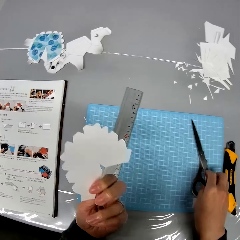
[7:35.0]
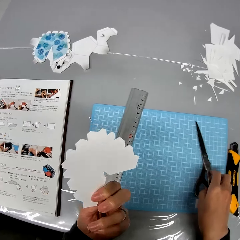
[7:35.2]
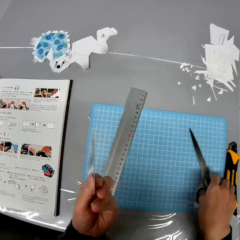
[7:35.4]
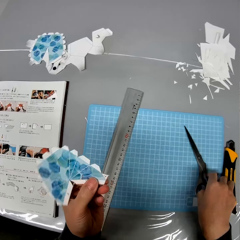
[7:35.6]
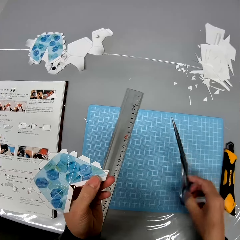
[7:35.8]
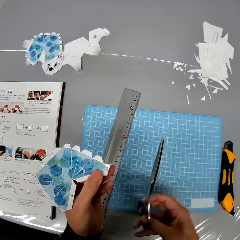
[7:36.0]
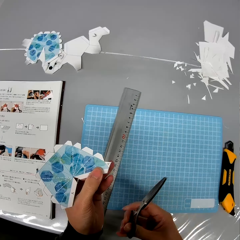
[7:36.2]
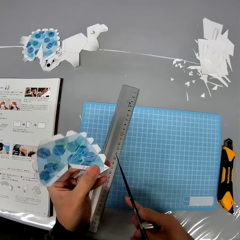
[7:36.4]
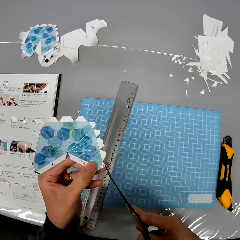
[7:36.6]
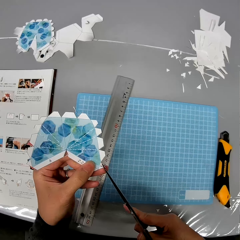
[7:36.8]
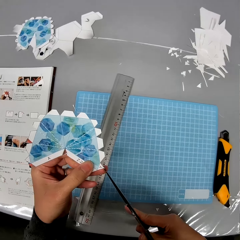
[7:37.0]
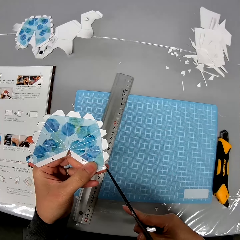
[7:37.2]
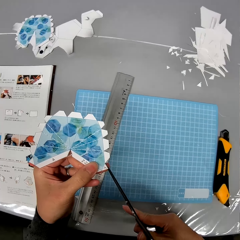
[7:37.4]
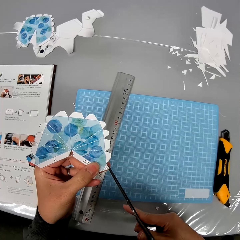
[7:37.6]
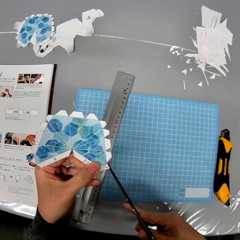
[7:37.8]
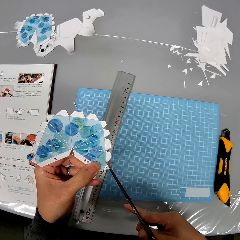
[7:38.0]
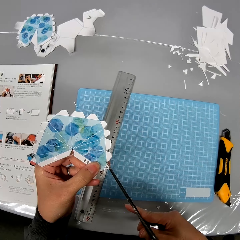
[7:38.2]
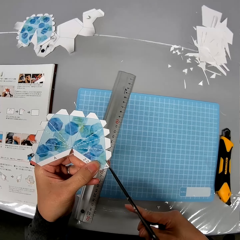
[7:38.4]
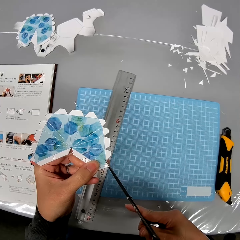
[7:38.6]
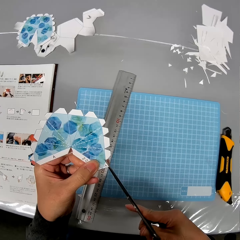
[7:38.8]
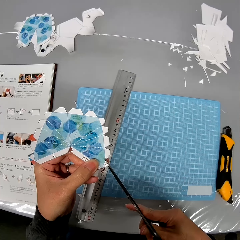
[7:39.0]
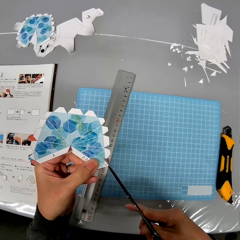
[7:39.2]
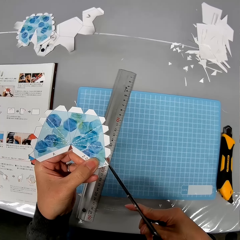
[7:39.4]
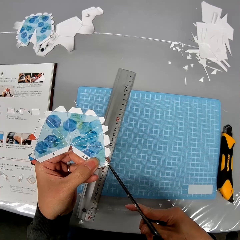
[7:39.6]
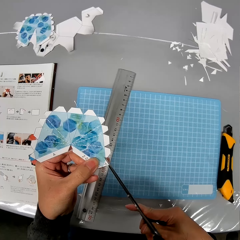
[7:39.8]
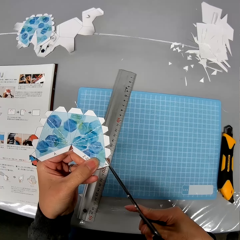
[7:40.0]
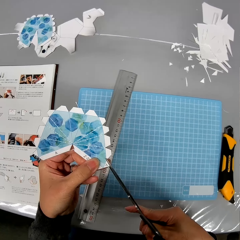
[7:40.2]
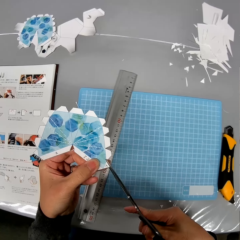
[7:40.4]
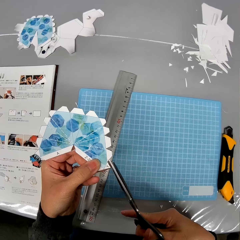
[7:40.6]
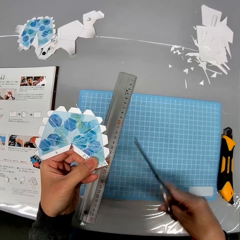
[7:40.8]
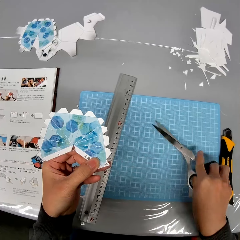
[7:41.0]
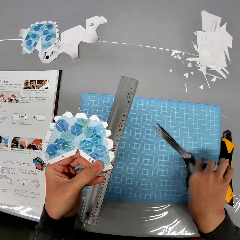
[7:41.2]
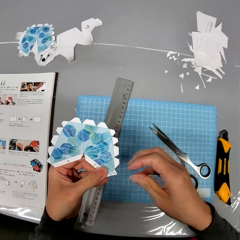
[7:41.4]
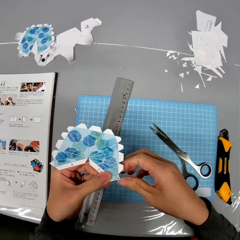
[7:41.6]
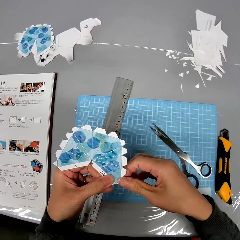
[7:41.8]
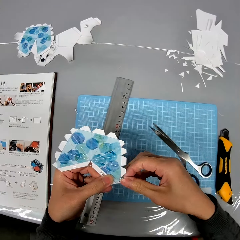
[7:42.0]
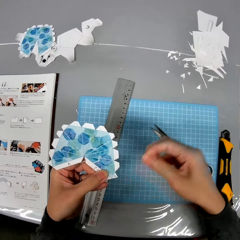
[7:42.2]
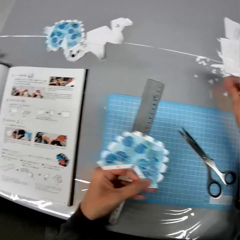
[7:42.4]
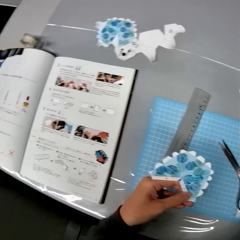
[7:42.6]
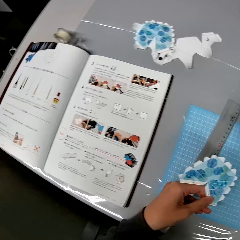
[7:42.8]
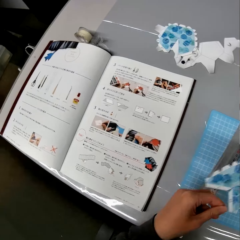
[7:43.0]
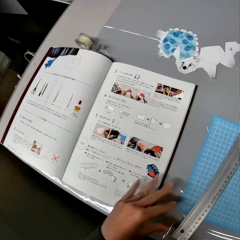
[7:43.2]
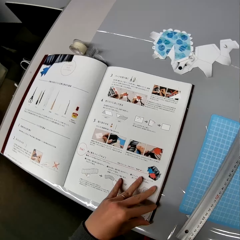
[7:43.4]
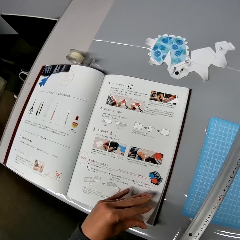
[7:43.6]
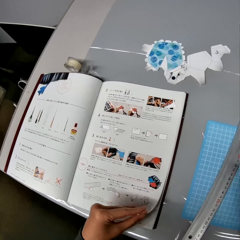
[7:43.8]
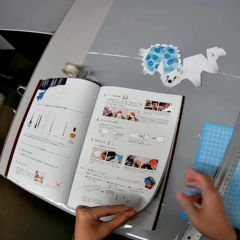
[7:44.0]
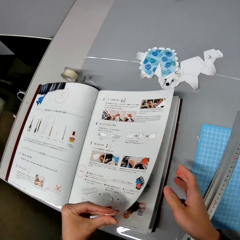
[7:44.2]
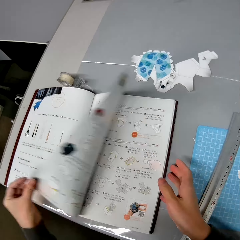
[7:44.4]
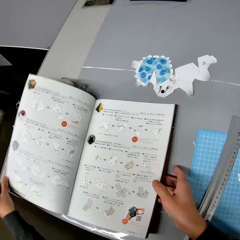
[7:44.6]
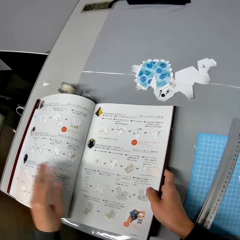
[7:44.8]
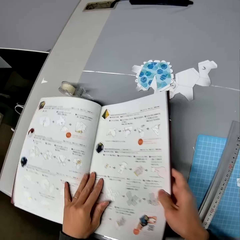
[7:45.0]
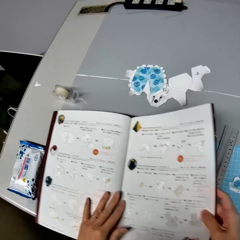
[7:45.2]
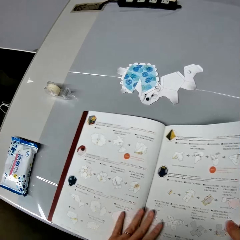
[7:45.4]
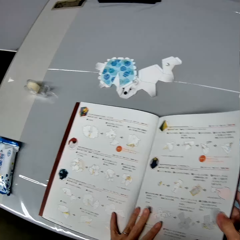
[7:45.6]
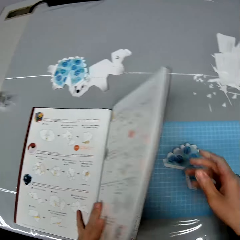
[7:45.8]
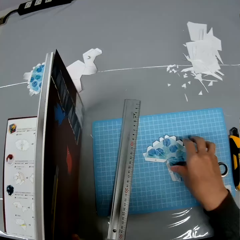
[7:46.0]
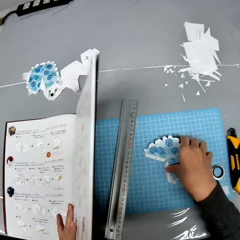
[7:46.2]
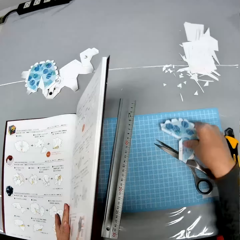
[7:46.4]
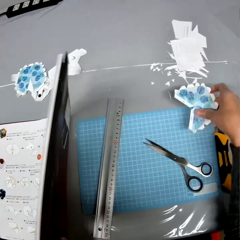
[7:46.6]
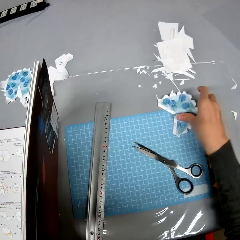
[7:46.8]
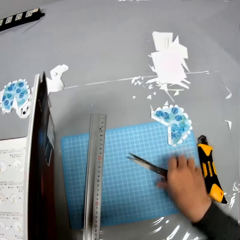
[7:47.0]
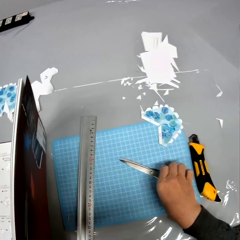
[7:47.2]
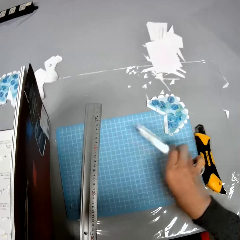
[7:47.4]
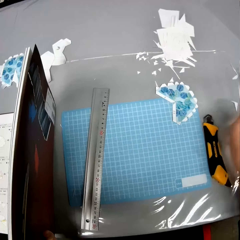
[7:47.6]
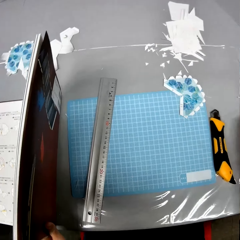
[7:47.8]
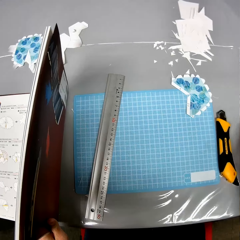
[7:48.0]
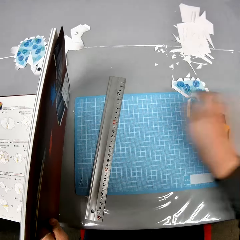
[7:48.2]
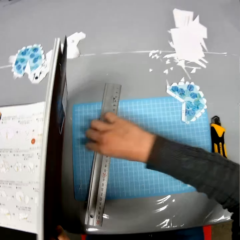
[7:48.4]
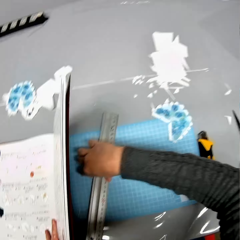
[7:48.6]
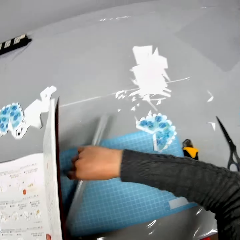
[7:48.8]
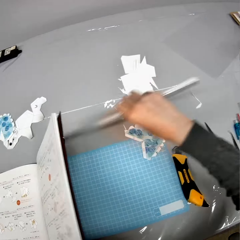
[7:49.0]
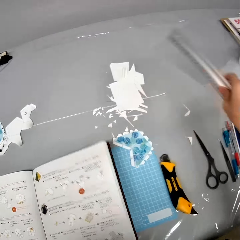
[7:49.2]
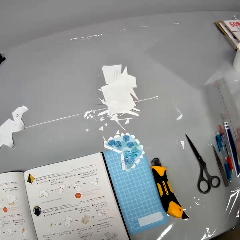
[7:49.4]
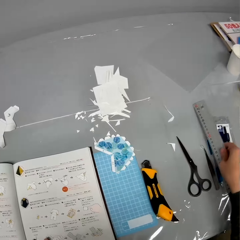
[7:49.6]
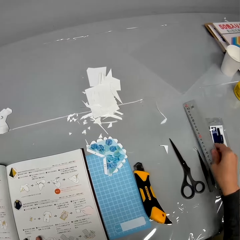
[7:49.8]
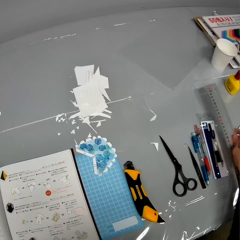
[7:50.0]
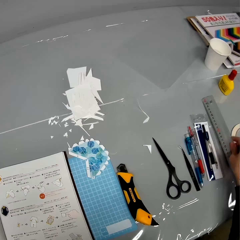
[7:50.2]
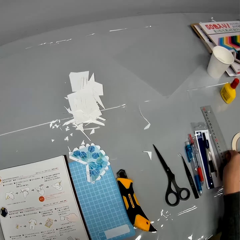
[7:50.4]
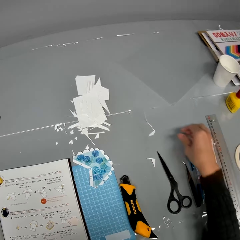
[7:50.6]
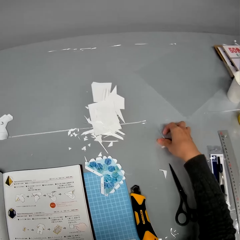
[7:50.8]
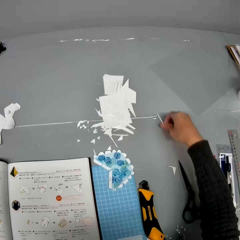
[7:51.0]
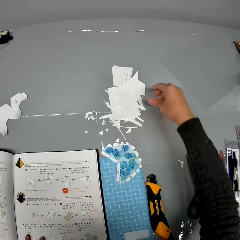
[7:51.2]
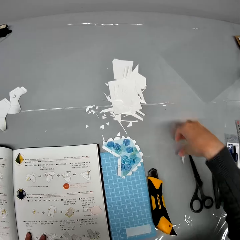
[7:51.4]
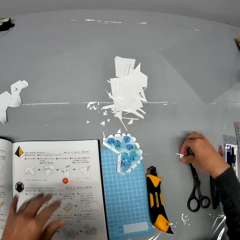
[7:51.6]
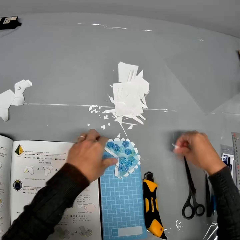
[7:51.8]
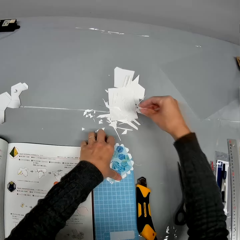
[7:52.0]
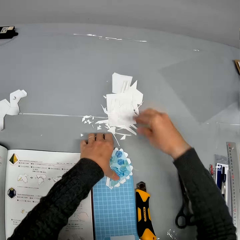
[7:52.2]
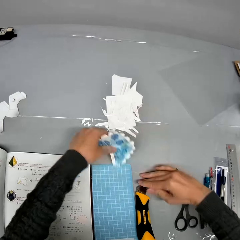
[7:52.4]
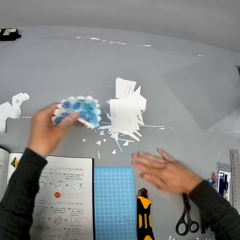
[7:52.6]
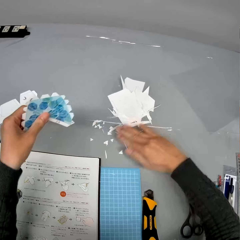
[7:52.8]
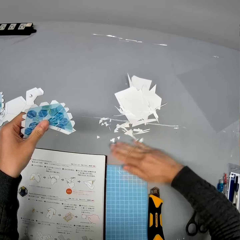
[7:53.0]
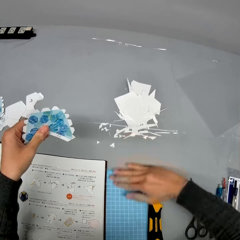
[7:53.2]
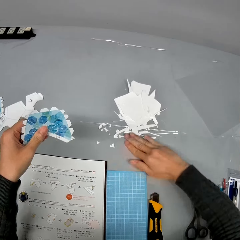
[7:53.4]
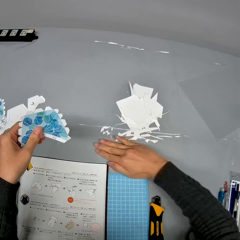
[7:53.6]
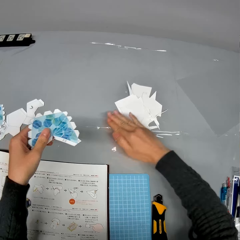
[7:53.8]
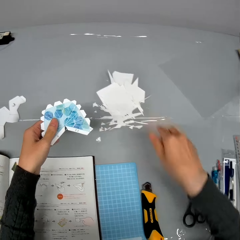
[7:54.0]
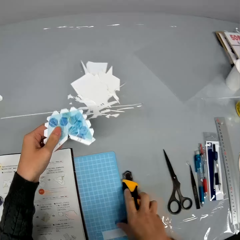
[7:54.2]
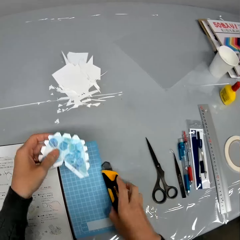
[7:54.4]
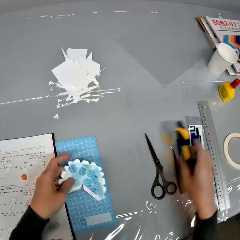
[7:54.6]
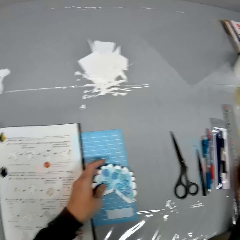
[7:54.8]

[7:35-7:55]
The camera wearer takes the scissors. He shapes the edge of the paper design with the scissors. He looks at the paper. He drops the scissors on the table. He detaches a tiny paper from the paper design and drops the tiny paper on the table. He opens a textbook on the table to the next page. He moves the textbook closer on the table. He moves the paper design on the table, moves the scissors on the table, and moves the ruler on the table. He packs the dirt on the table together with his hand. He picks pieces of paper. He picks up the paper design from the table. He holds the paper design. He wipes the table with his hand.

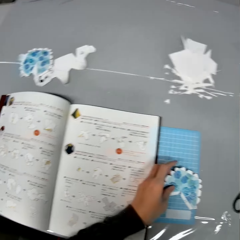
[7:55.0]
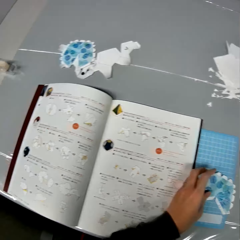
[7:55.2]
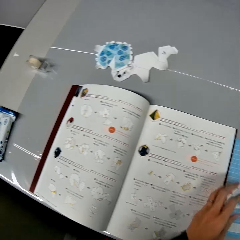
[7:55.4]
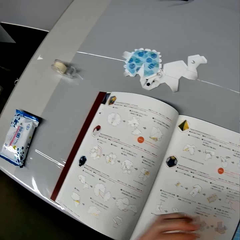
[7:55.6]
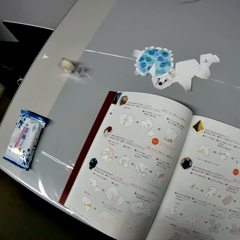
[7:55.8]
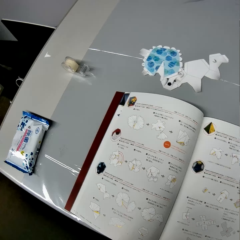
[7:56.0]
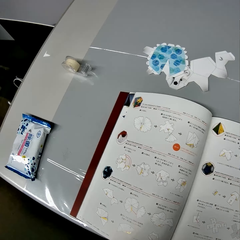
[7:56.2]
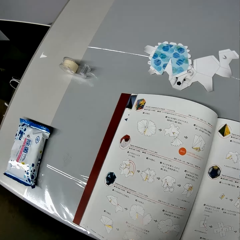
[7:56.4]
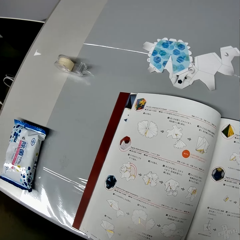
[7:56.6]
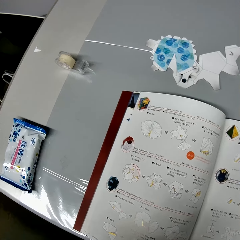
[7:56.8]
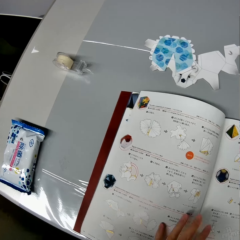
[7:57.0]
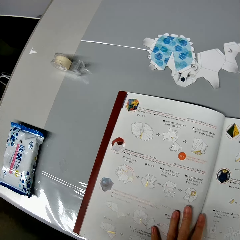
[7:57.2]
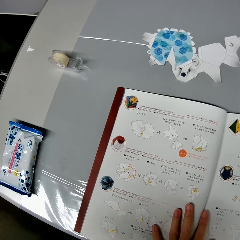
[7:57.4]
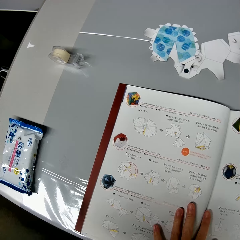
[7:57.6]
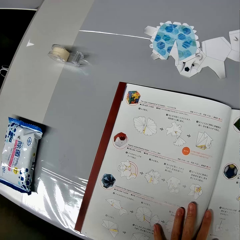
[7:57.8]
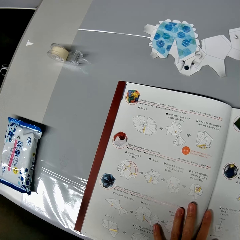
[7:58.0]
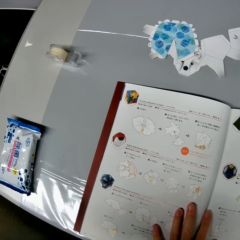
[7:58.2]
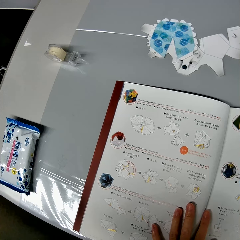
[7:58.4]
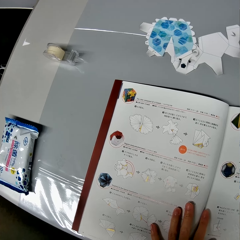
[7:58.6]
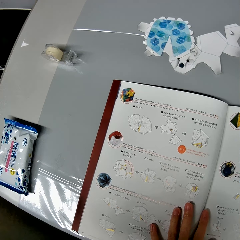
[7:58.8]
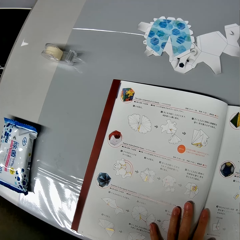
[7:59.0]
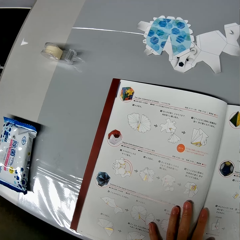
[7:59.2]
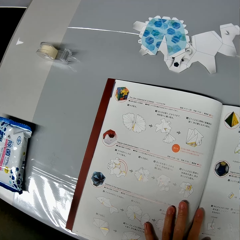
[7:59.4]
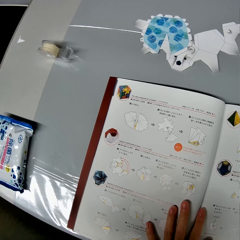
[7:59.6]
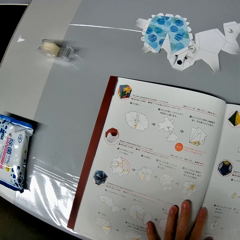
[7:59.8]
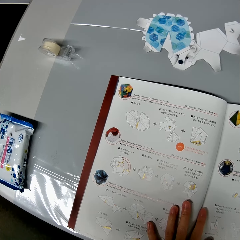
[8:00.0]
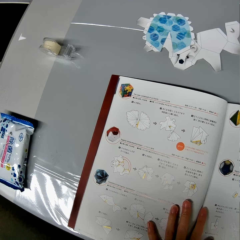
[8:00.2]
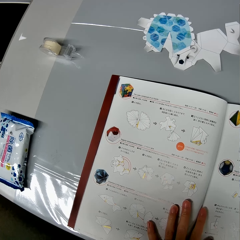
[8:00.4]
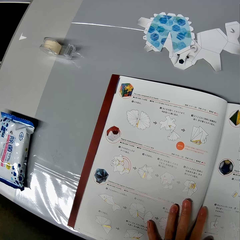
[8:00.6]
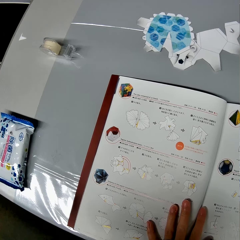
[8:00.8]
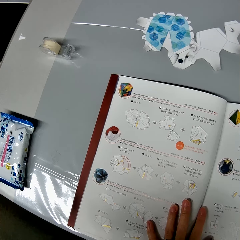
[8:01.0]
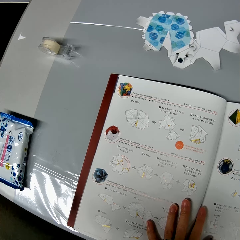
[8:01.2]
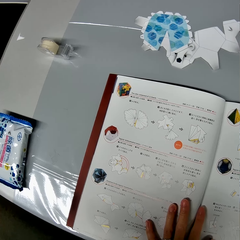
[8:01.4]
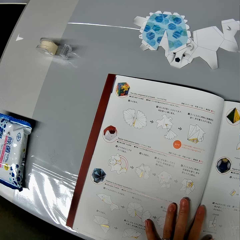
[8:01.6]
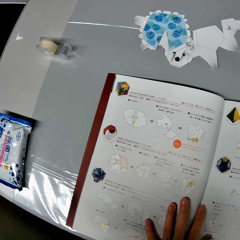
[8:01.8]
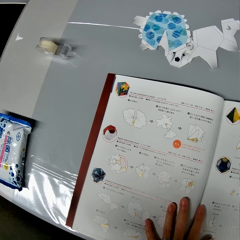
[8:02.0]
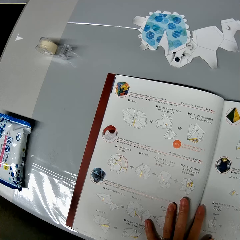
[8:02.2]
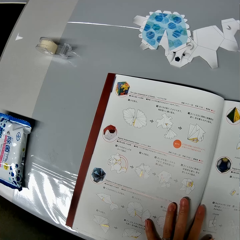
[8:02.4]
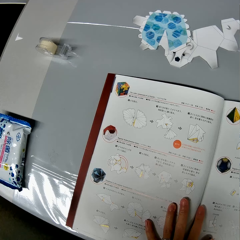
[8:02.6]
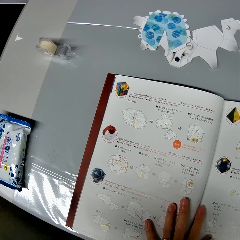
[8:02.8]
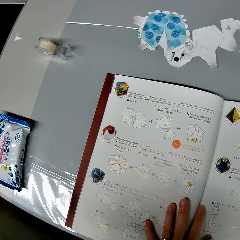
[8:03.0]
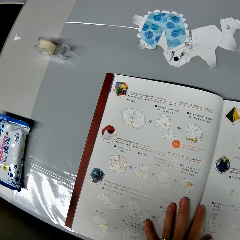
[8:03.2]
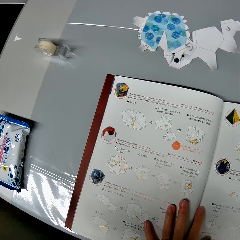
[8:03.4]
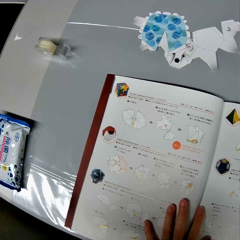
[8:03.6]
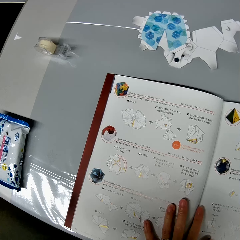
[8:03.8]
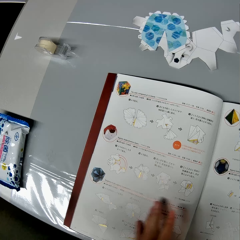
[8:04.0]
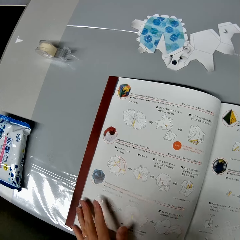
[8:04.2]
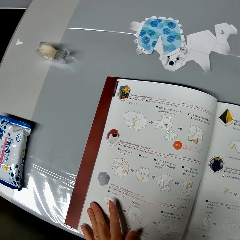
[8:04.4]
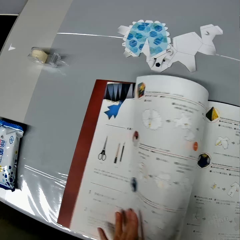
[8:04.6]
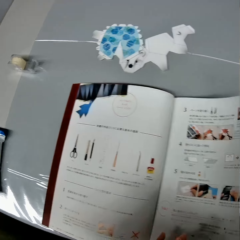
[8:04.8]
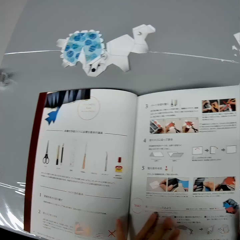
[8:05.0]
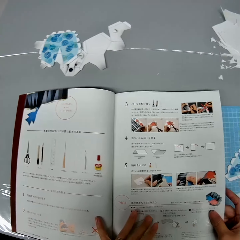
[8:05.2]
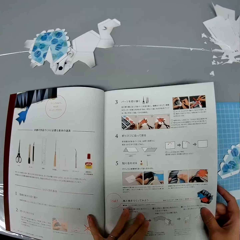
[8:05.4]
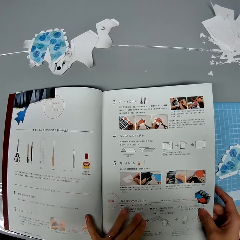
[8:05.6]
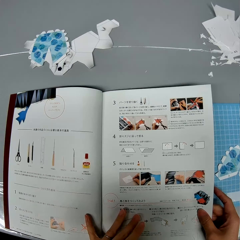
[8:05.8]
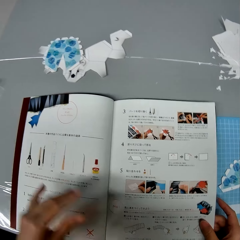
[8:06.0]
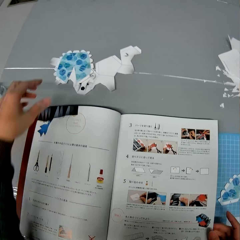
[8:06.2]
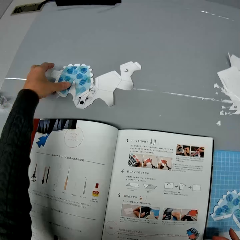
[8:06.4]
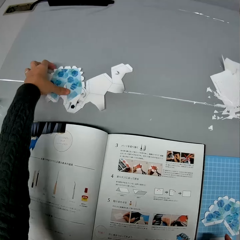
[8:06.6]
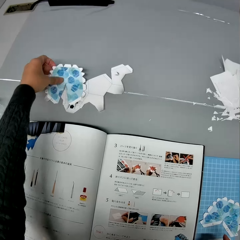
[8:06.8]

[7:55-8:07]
The camera wearer removes the blade from position. They drop the paper design on the table. They look at the book. They open the book to the previous page.
